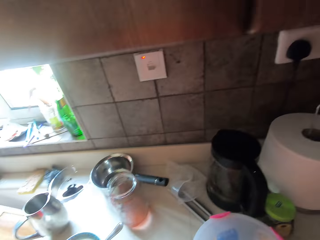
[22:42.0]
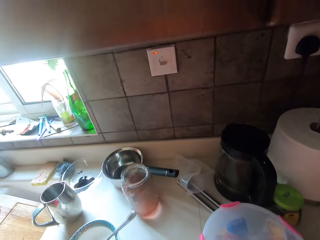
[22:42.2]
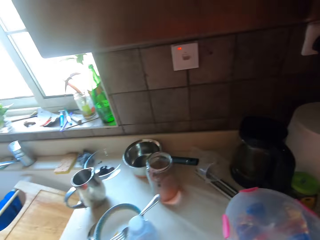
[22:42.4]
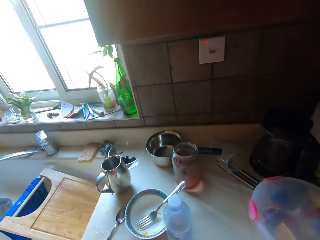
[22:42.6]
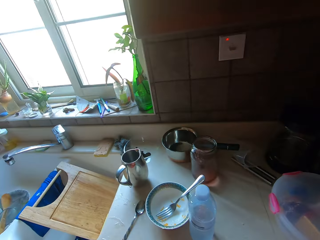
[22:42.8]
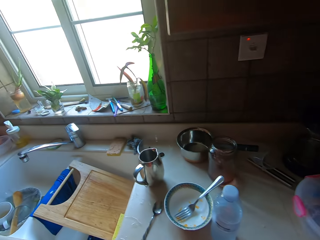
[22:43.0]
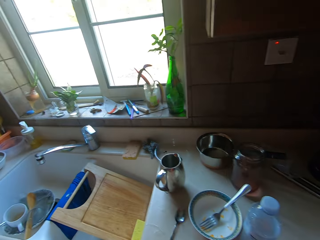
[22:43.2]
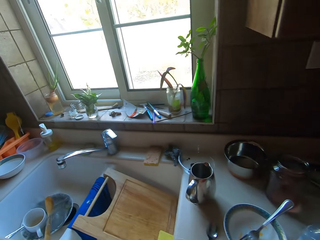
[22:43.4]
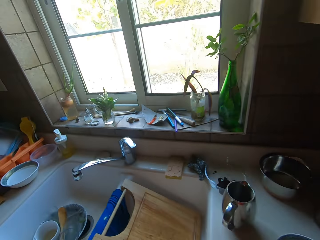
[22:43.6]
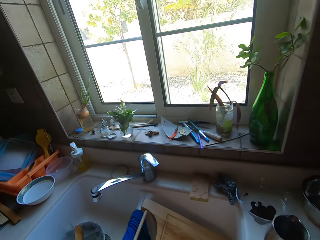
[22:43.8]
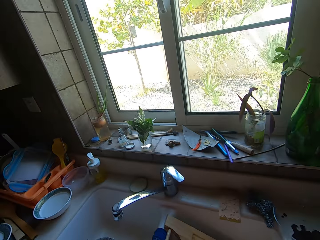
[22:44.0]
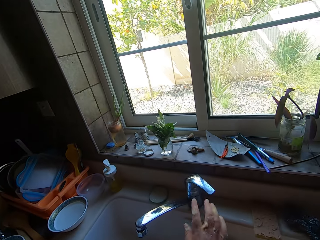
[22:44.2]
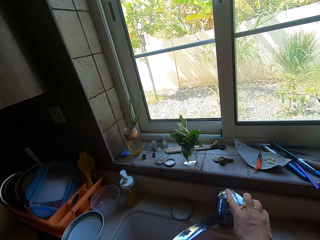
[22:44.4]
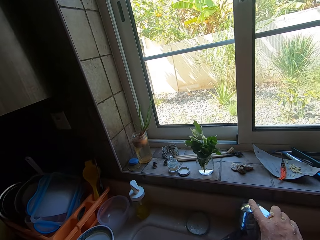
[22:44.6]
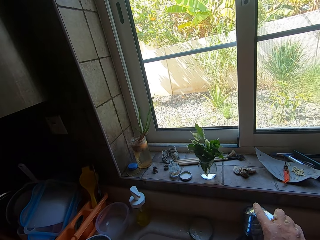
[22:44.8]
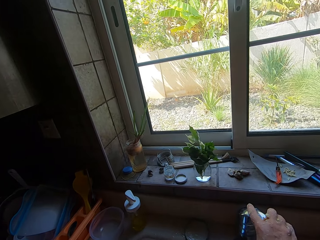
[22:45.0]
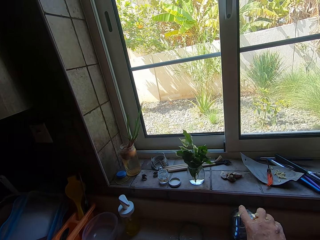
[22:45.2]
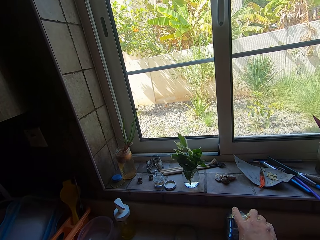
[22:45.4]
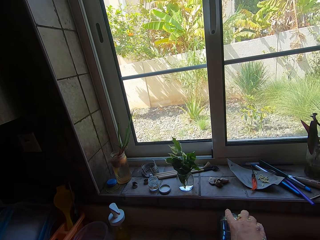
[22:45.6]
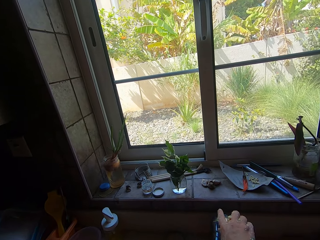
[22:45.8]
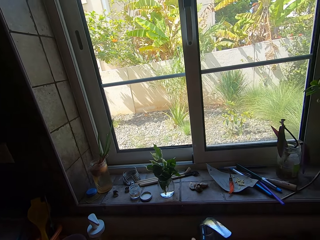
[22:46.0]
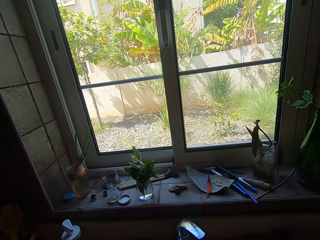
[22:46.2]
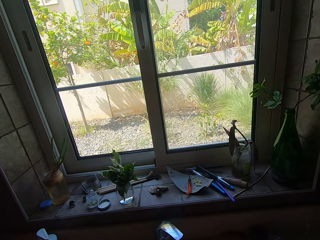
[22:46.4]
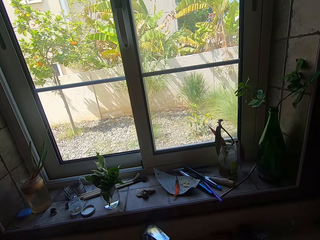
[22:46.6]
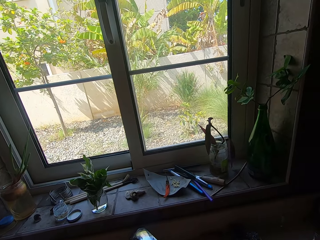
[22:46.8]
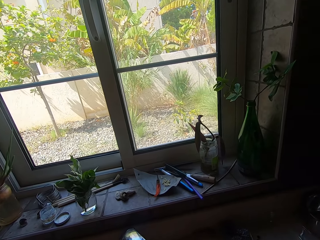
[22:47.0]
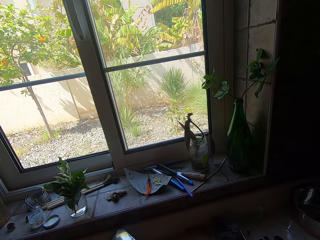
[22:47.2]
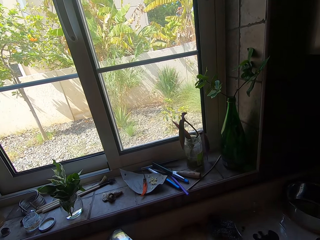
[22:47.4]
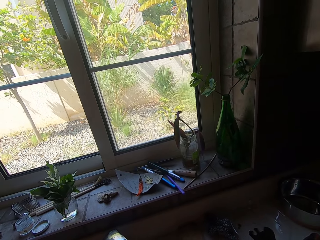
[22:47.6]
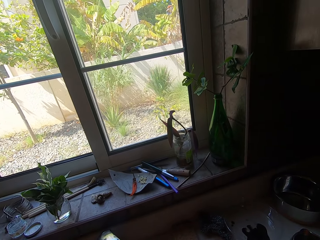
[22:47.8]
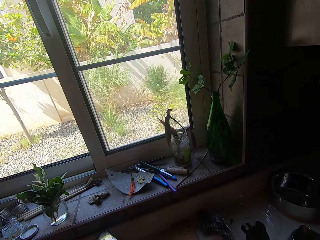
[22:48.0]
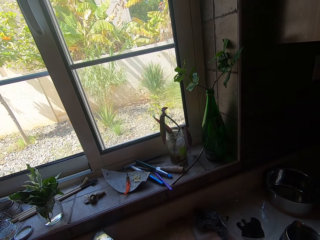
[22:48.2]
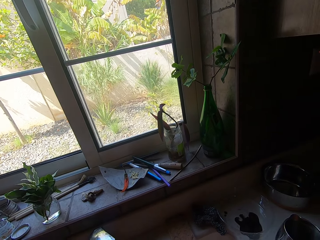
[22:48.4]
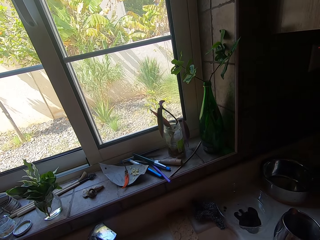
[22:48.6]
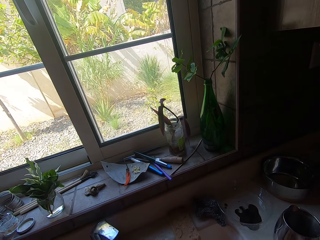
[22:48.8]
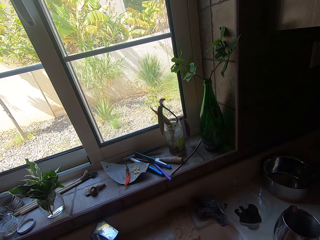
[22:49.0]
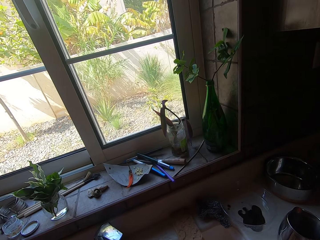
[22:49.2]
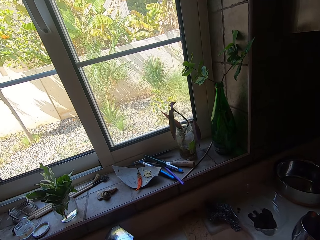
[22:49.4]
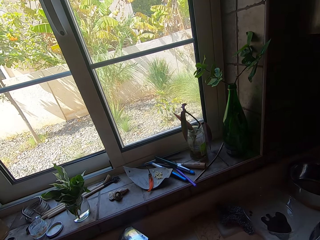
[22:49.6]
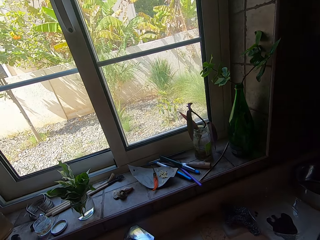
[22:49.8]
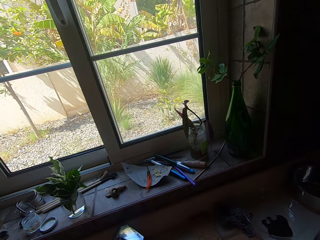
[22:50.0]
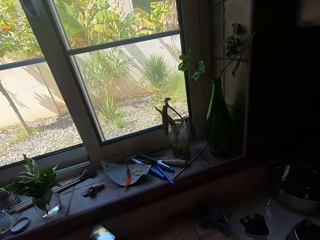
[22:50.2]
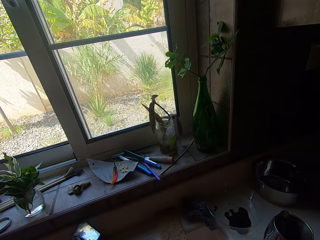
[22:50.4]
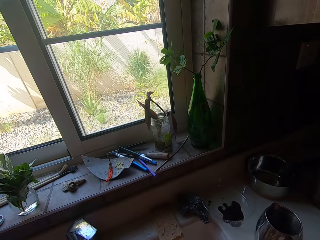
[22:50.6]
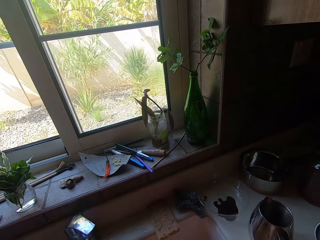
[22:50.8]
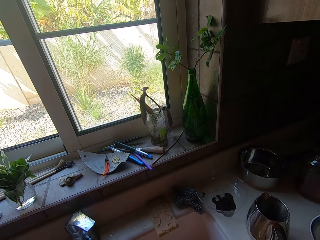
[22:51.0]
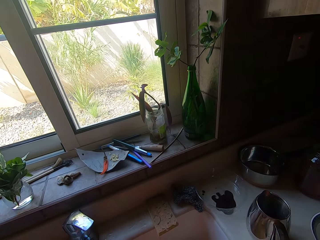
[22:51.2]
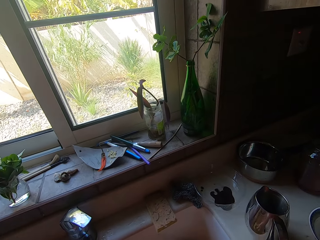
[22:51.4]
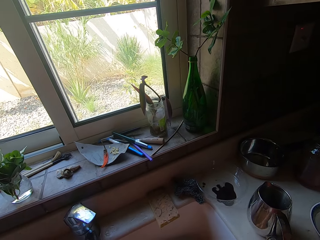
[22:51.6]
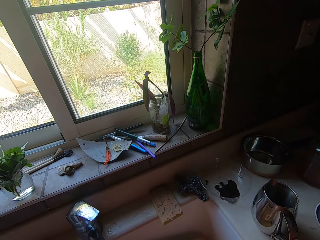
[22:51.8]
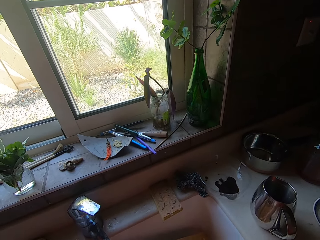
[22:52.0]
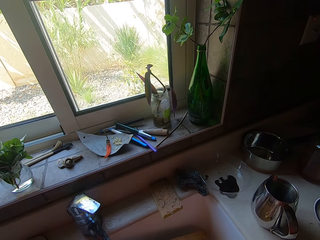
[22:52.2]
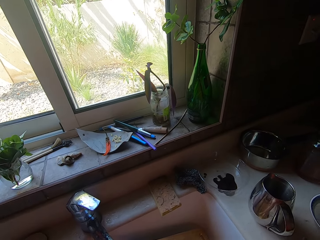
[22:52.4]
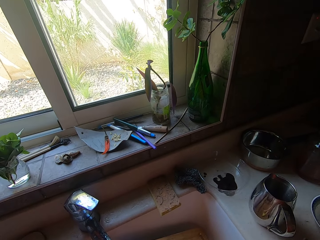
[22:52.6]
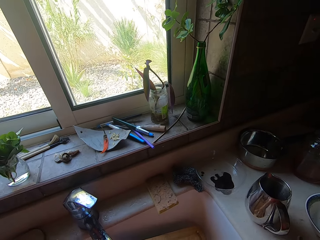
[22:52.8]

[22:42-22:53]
The camera wearer moves around. They open a tap.

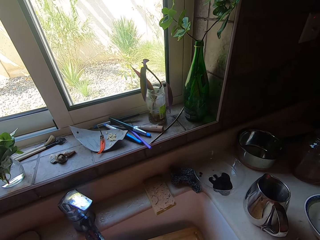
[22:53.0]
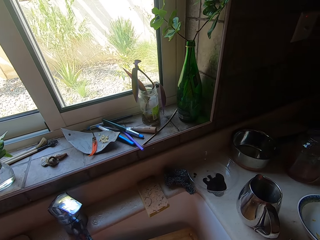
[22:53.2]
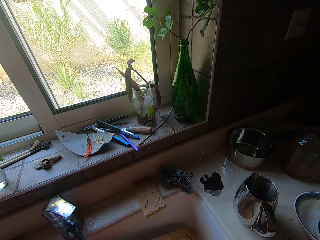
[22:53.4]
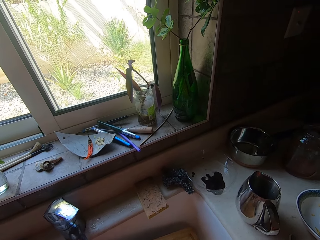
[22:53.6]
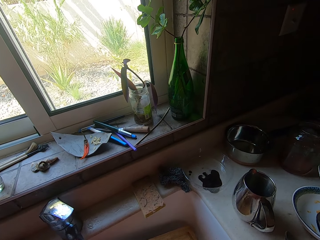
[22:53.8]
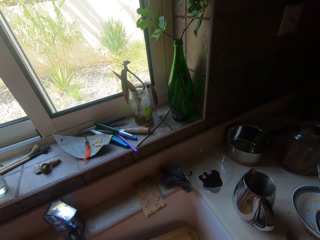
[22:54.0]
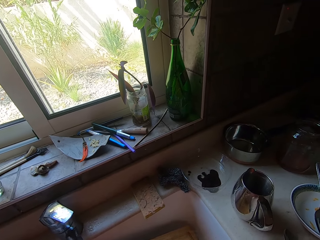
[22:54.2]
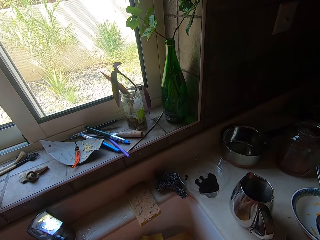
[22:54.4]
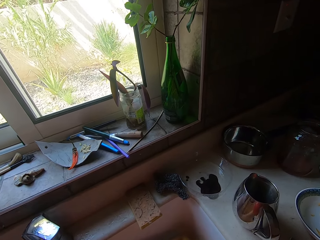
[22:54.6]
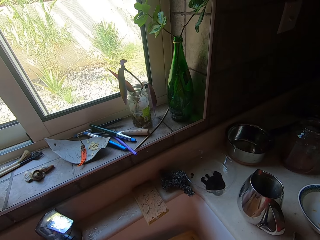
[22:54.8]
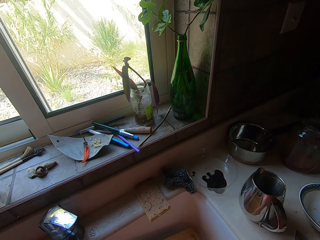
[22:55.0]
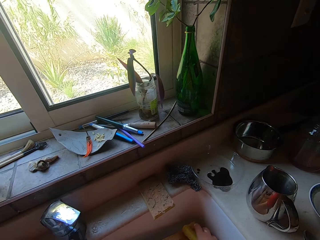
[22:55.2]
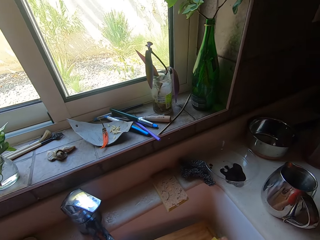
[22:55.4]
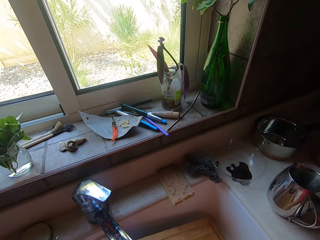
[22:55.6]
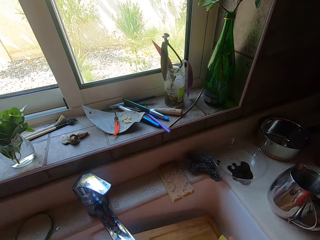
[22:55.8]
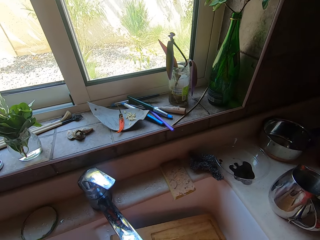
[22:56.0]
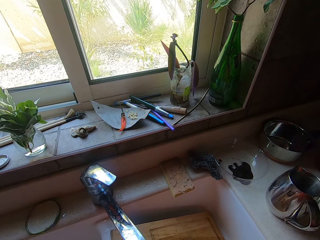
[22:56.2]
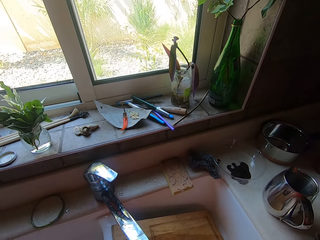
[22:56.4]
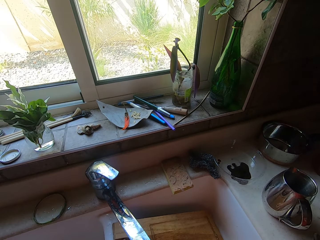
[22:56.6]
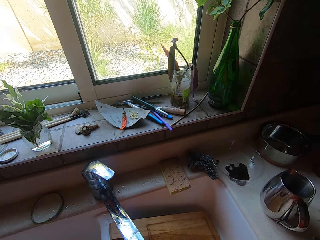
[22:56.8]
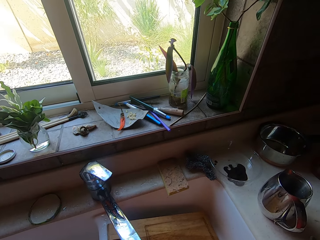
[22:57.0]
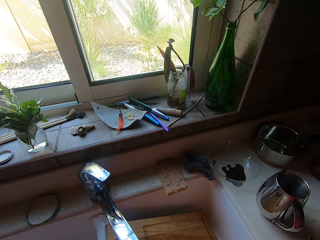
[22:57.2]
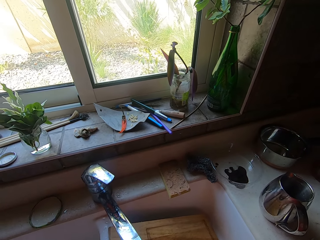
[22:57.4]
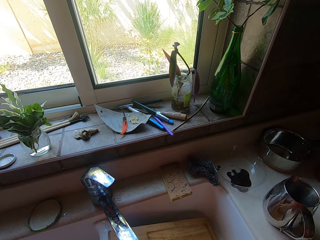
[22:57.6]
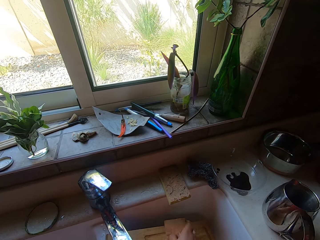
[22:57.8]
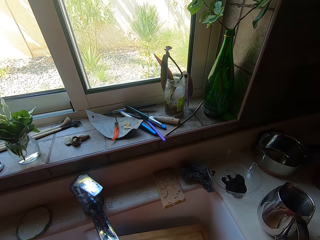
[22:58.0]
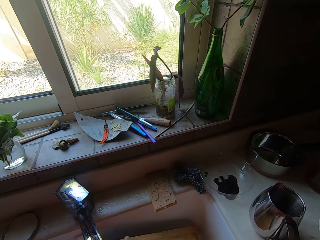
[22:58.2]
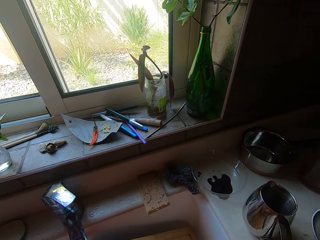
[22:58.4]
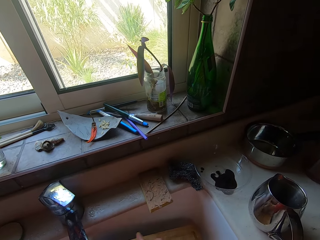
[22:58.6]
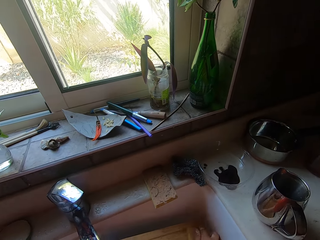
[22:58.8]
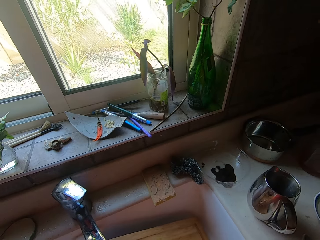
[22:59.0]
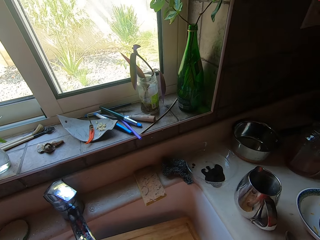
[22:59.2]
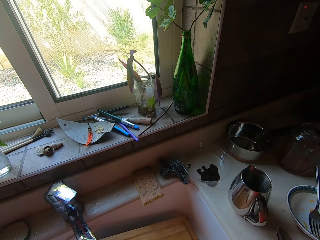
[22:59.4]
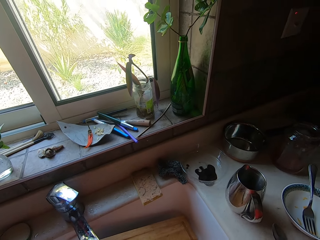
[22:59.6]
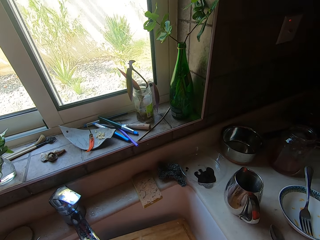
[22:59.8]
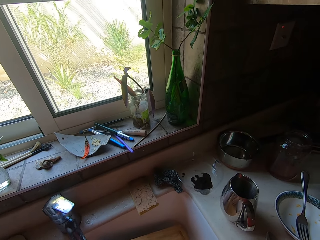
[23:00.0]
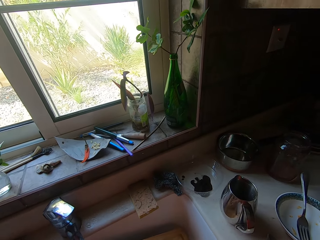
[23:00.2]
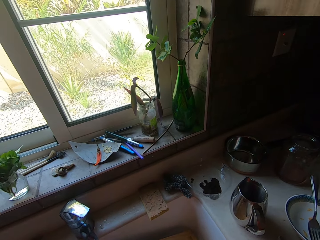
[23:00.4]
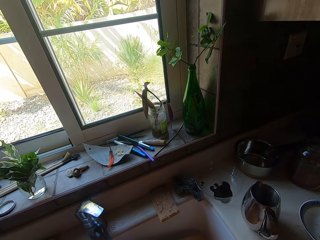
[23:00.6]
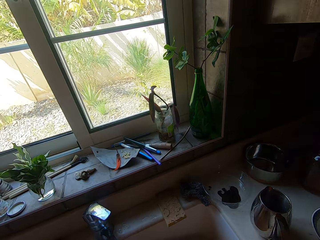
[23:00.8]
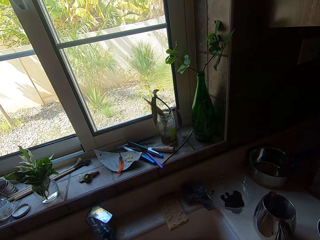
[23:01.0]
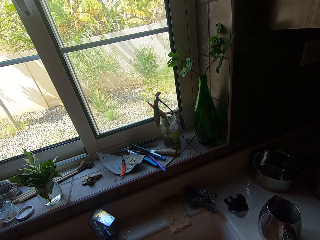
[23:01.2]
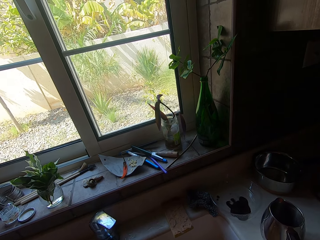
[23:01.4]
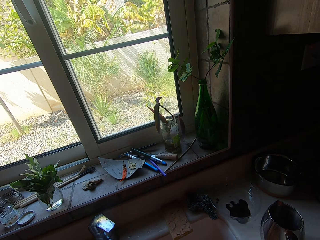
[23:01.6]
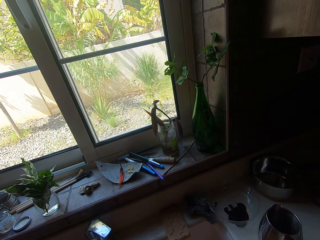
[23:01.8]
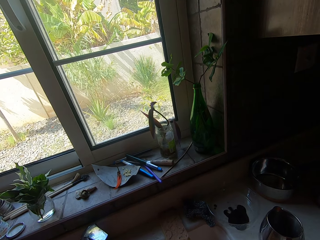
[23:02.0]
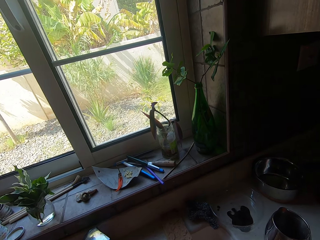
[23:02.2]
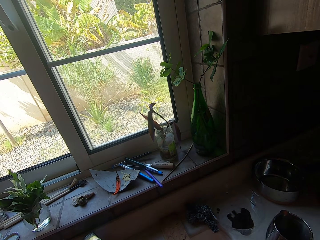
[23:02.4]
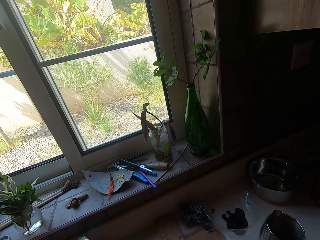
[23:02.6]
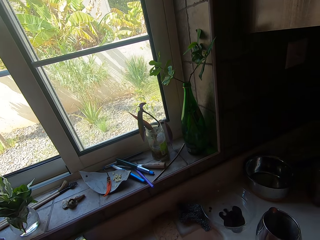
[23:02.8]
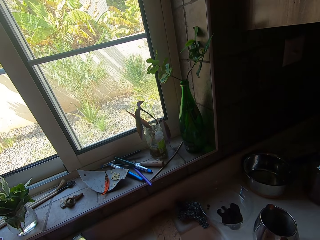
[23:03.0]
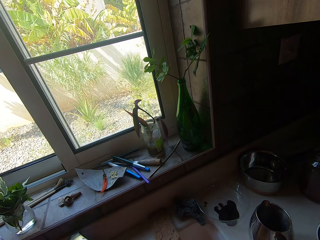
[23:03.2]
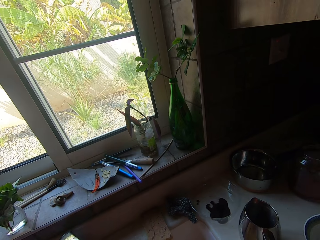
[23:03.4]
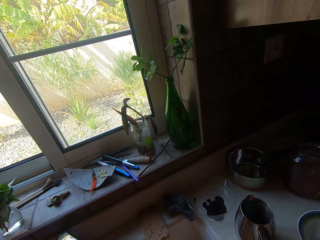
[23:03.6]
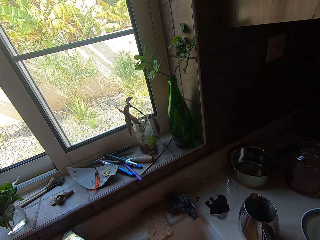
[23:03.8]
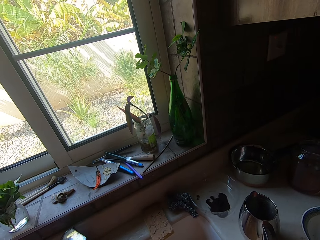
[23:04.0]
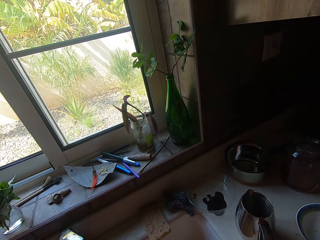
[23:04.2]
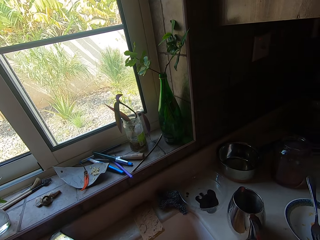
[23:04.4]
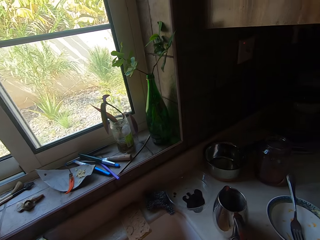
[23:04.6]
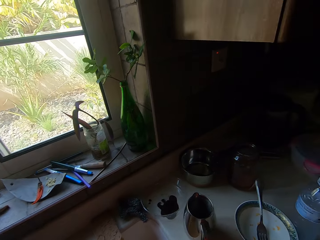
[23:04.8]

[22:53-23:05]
The camera wearer cleans a board.
